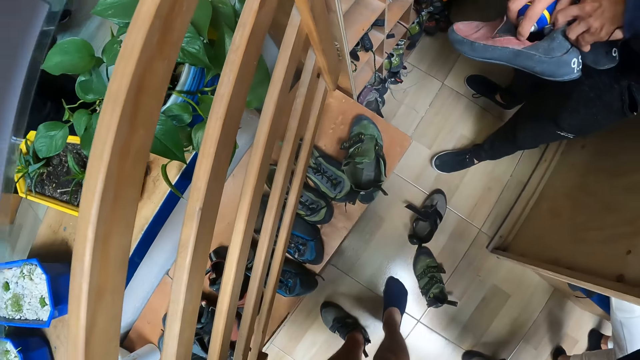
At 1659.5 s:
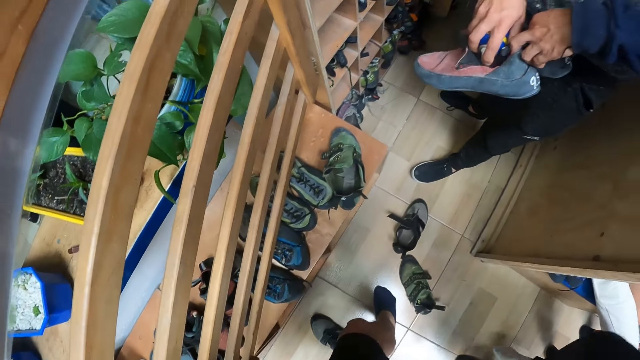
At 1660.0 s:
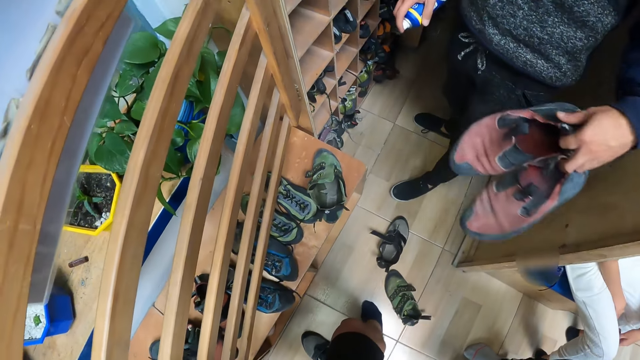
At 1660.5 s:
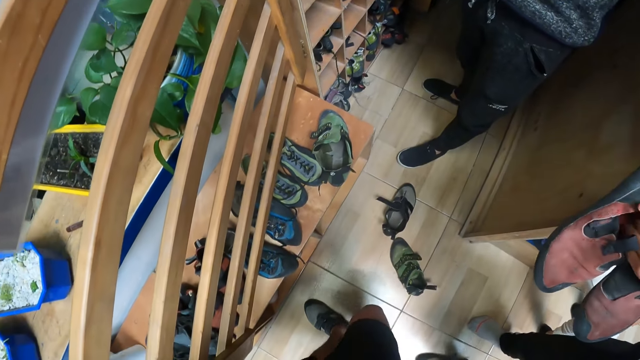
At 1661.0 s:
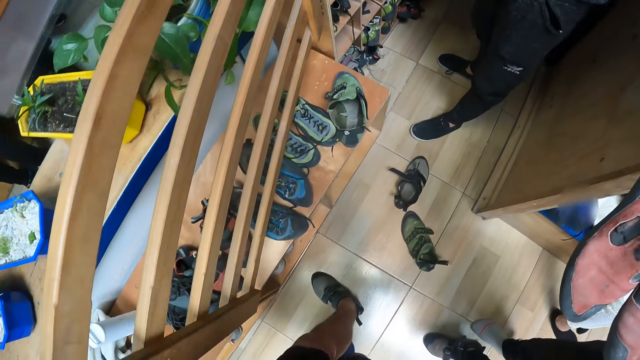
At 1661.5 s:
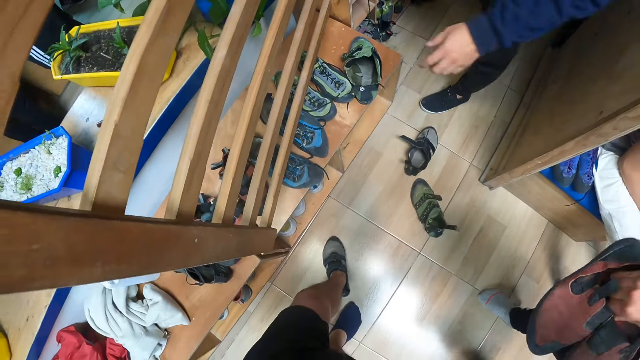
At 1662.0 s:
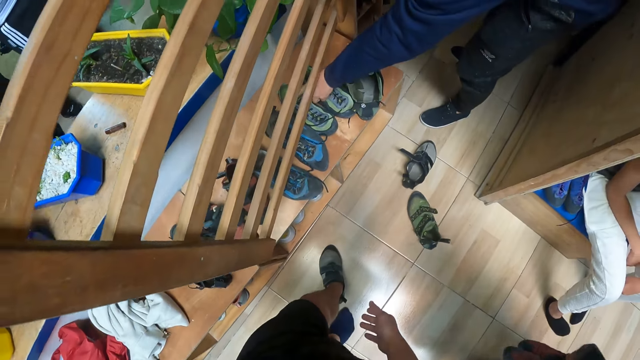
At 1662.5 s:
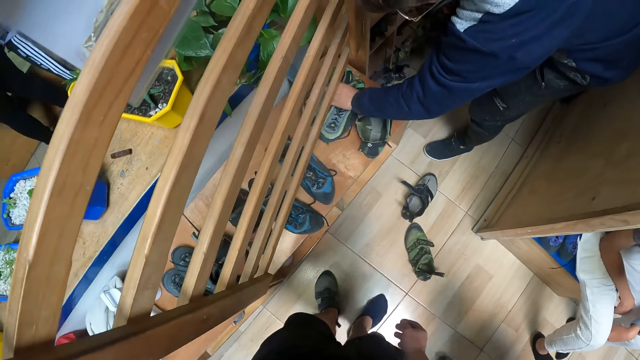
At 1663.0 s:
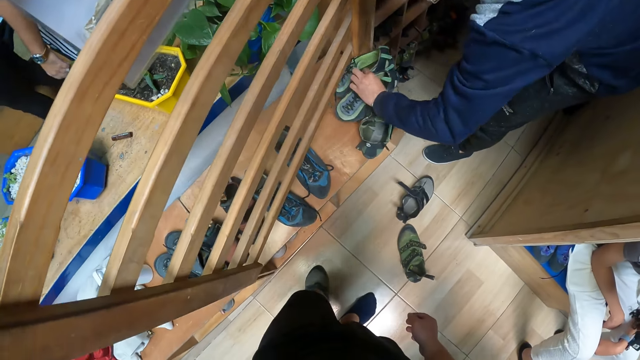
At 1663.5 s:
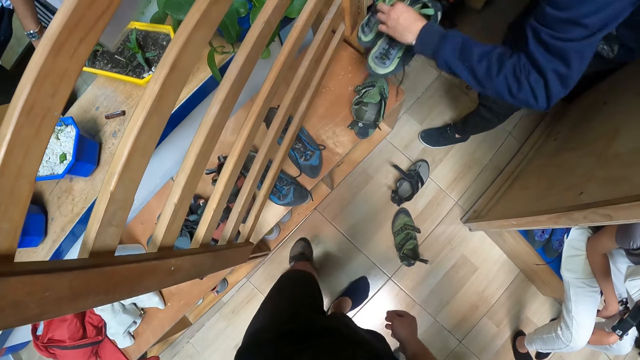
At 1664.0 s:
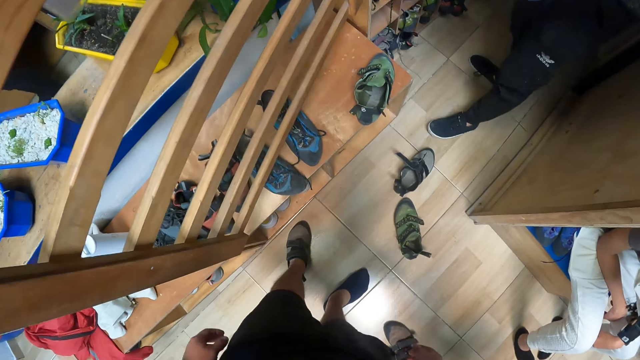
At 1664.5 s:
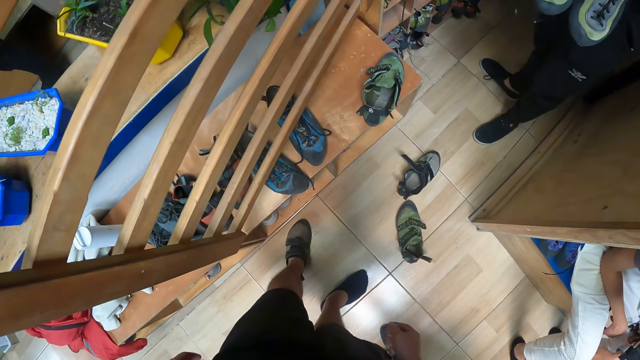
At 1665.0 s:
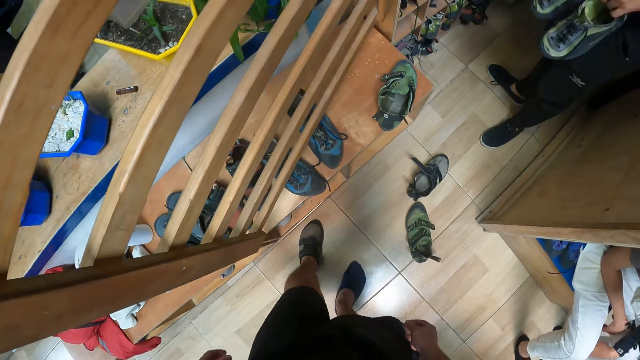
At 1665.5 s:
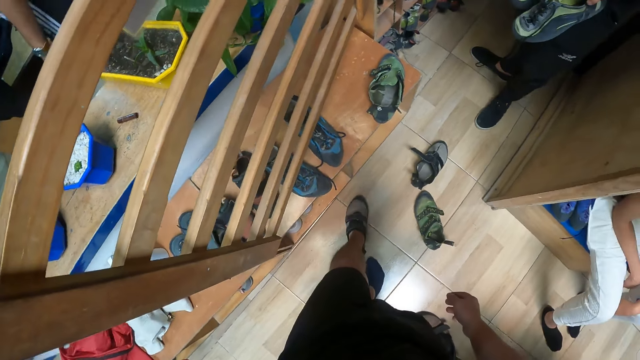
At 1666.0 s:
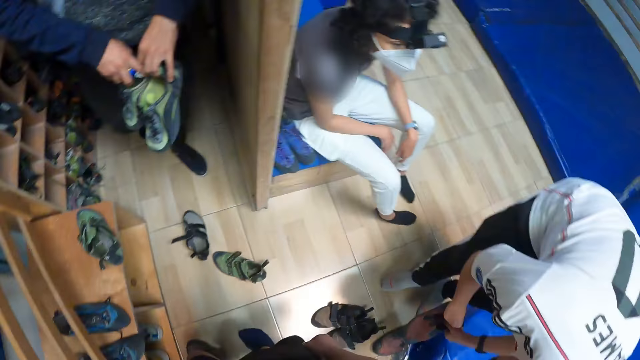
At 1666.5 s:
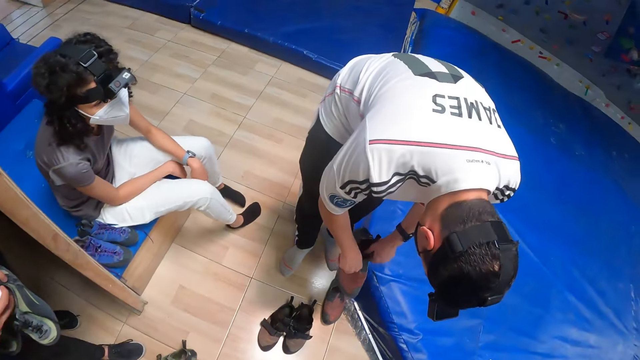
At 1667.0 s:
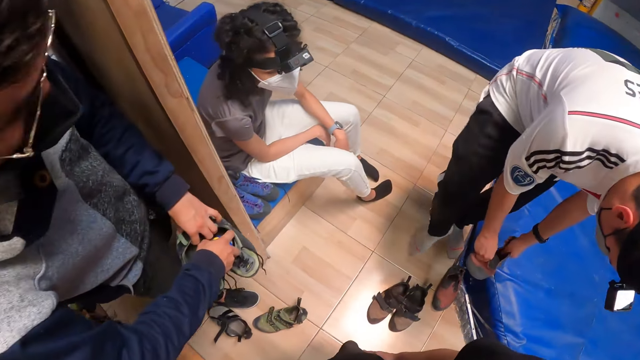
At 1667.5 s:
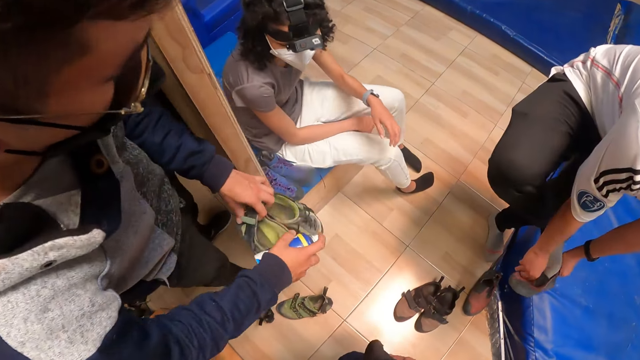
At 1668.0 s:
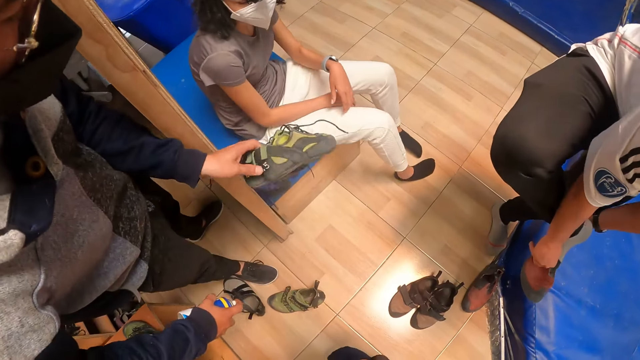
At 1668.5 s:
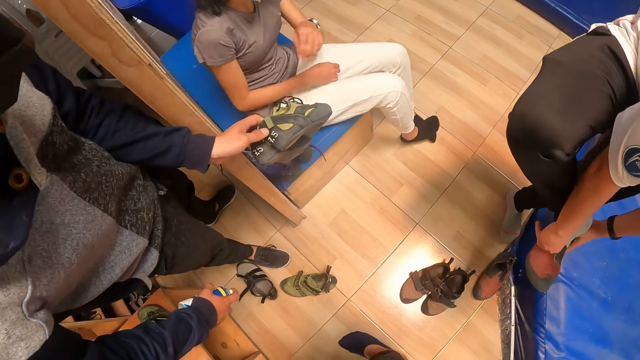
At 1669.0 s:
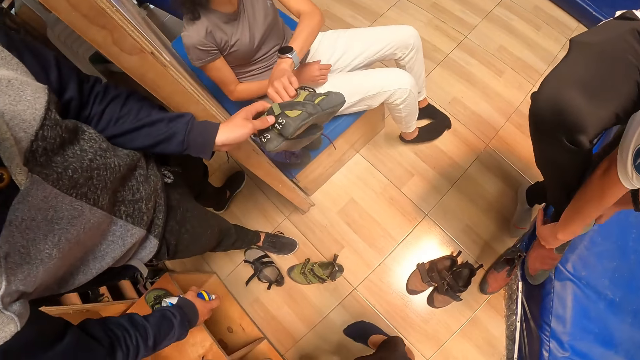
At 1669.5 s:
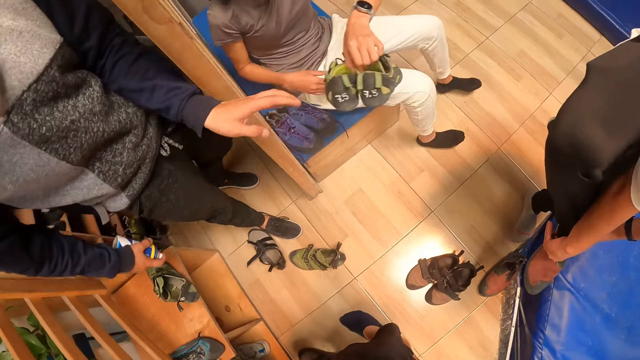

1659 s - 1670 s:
A man picks a pair of shoes. The man stretches the pair of pink climbing shoes towards another man with his left hand. The other man collects the pair of pink climbing shoes from the first man with his right hand. The camera wearer takes the pair of shoes from the first man. The first man picks up a pair of light green climbing shoes from the wooden top. The camera wearer turns around. The first man sprays the inside of the left light green climbing shoe. The other man wears the pink climbing shoe on his right foot with both hands. The first man stretches the pair of light green climbing shoes towards a woman. The woman collects the pair of light green climbing shoes from the first man with her left hand.

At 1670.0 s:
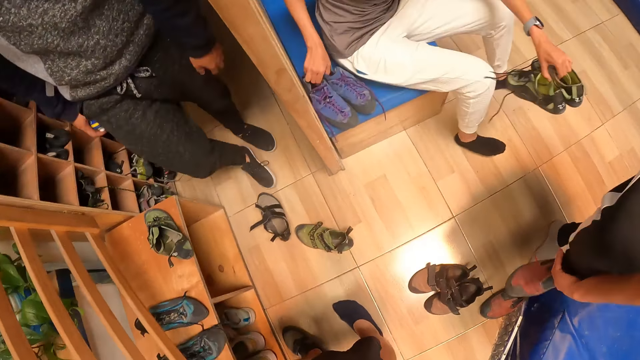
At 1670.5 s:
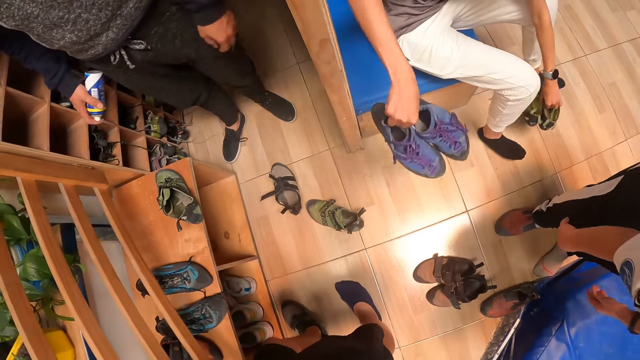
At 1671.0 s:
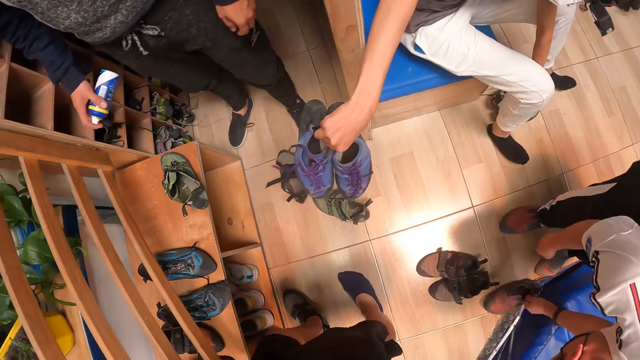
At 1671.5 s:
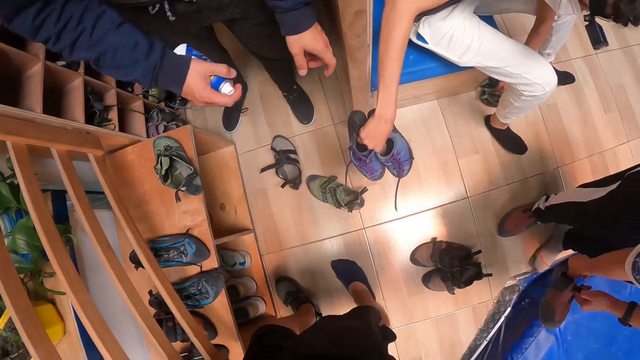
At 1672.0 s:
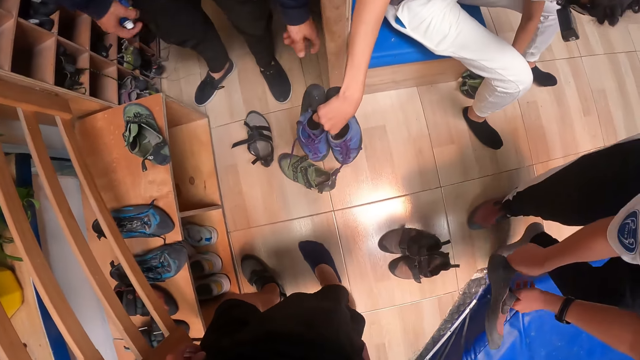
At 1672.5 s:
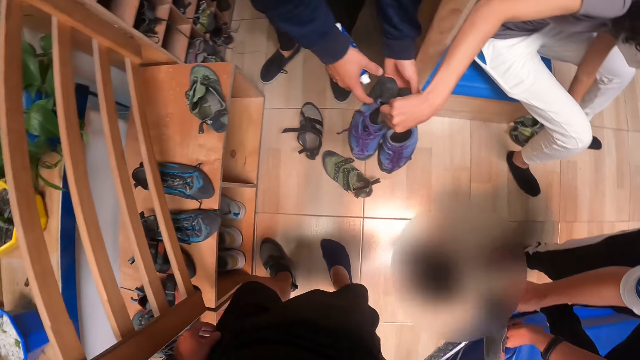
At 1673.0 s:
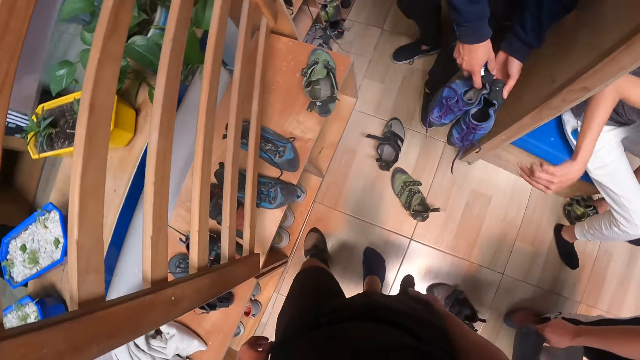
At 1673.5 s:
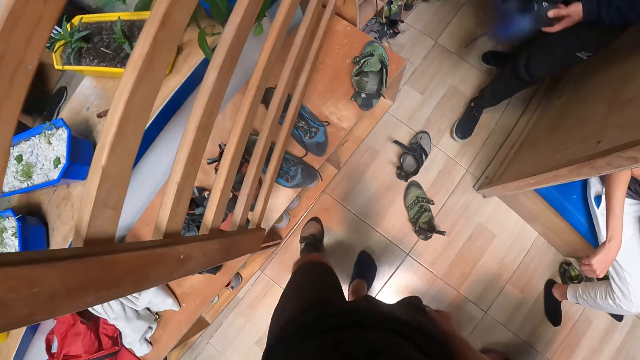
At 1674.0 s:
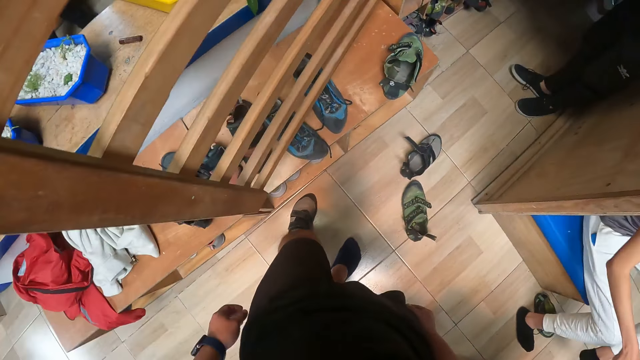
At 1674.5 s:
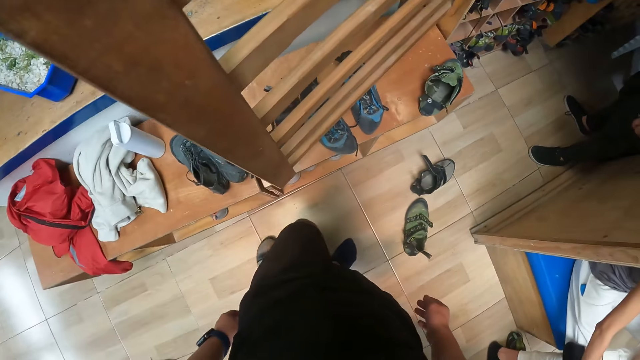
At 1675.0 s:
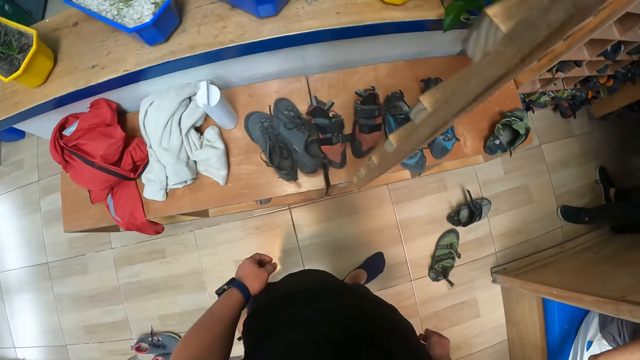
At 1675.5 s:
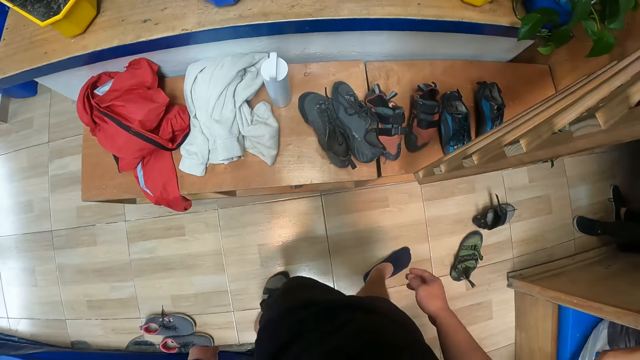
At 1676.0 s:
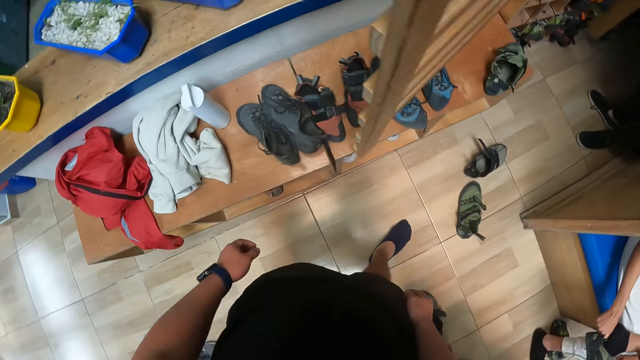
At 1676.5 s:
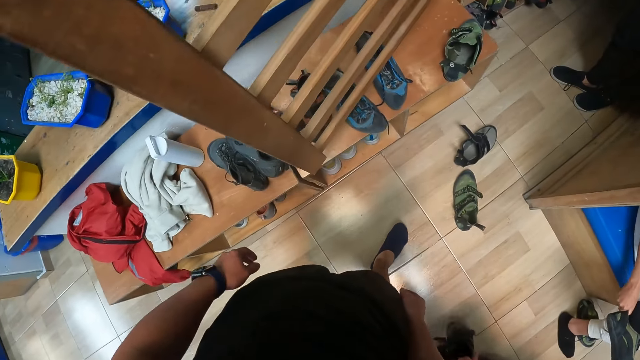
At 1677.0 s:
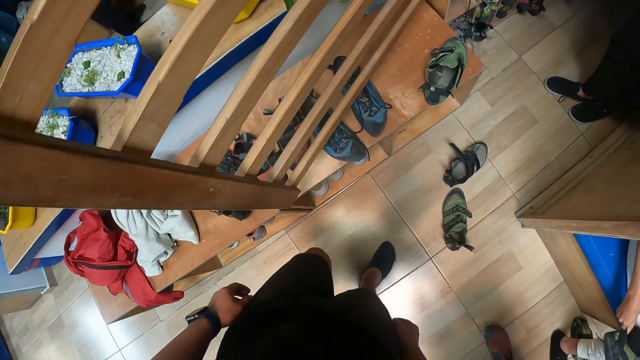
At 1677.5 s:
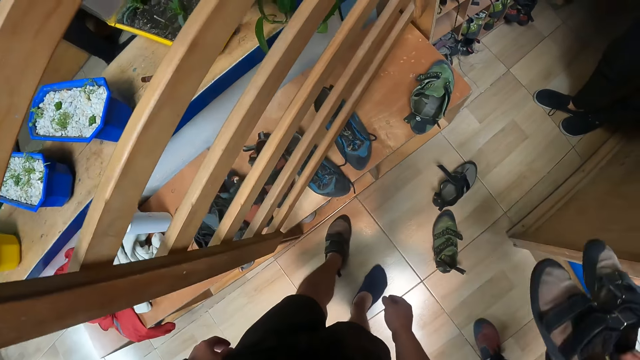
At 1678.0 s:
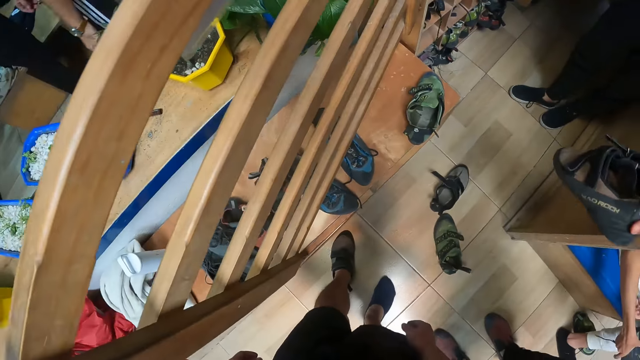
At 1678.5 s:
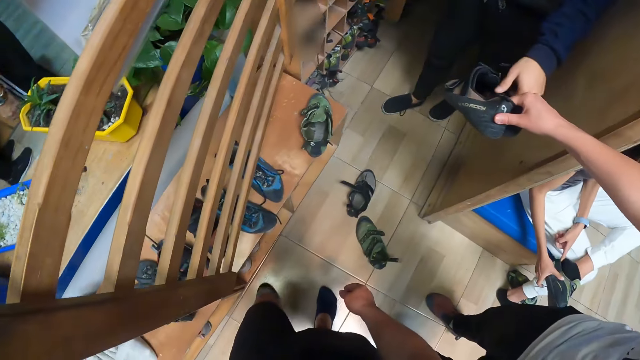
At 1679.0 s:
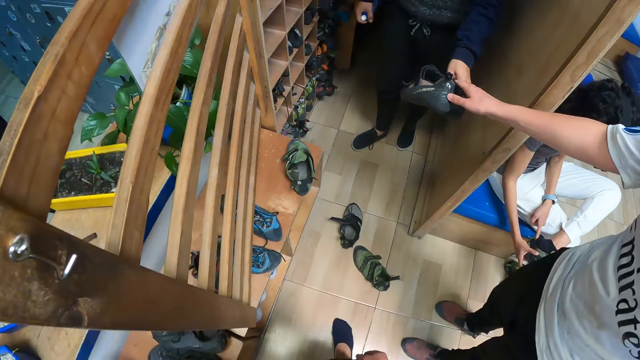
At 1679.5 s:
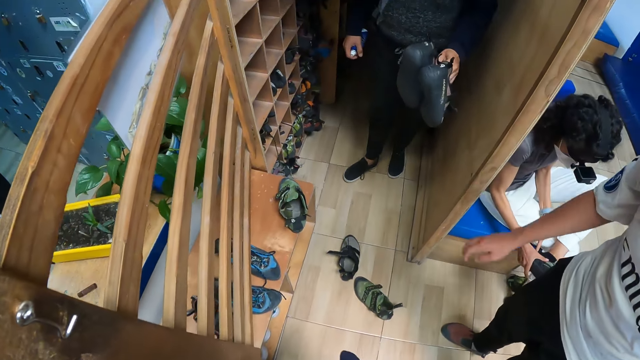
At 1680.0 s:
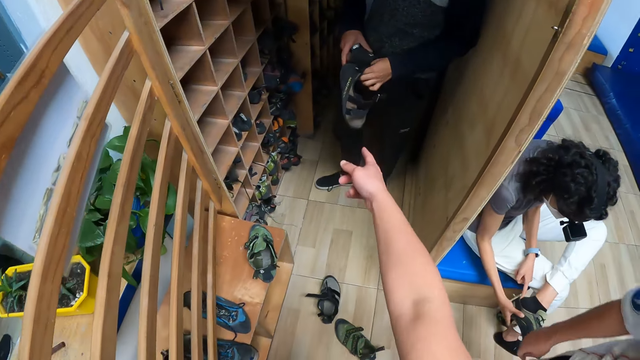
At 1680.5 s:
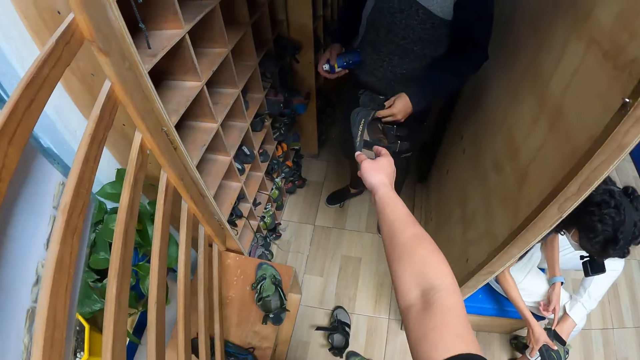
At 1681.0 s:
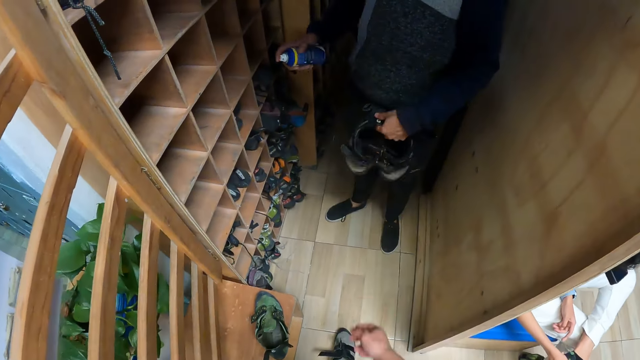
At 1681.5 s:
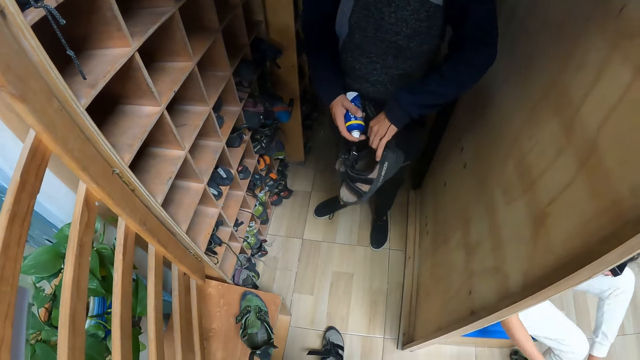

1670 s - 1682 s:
The woman drops a pair of shoes and picks up a pair of blue climbing shoes from a sofa with her right hand. The man shakes the spray in his right hand. Another man picks up the left leg of the pink climbing shoes with his left hand. The woman stretches the pair of blue climbing shoes towards the first man with her right hand. The first man collects the pair of blue climbing shoes from the woman with both hands and wears the pink climbing shoe on his left foot with both hands. The camera wearer turns around. The other man stretches a pair of grey climbing shoes towards the first man with his left hand. The first man collects the pair of grey climbing shoes from the other man with his left hand. The camera wearer points towards the pair of grey climbing shoes with his right hand. The first man shakes the bottle of spray and sprays the inside of the grey climbing shoes with the spray in his right hand.
